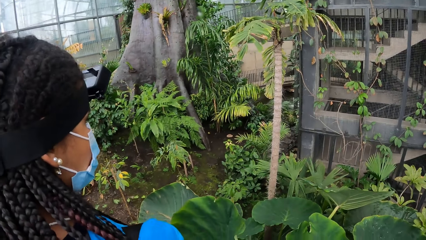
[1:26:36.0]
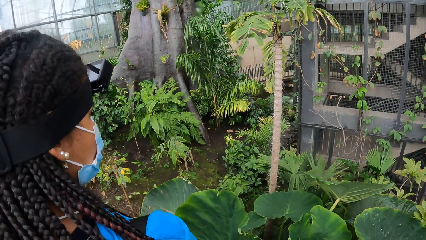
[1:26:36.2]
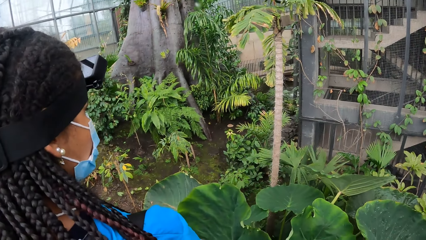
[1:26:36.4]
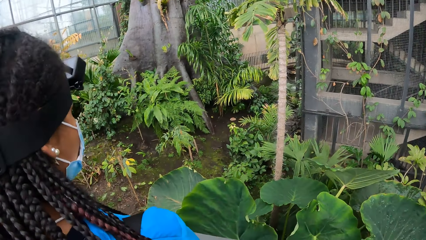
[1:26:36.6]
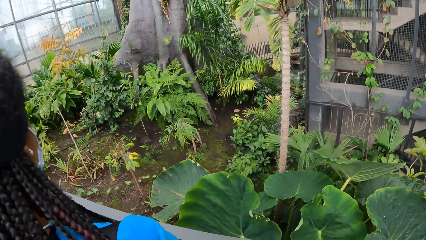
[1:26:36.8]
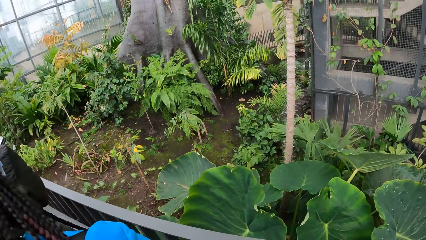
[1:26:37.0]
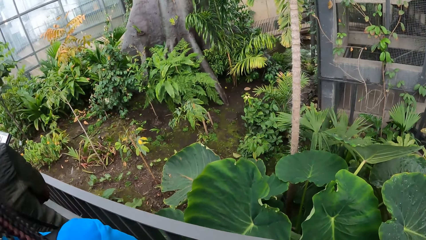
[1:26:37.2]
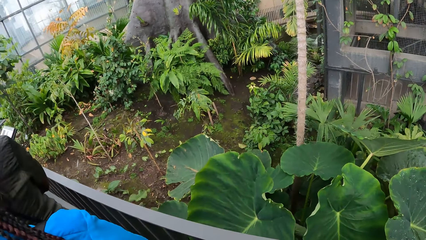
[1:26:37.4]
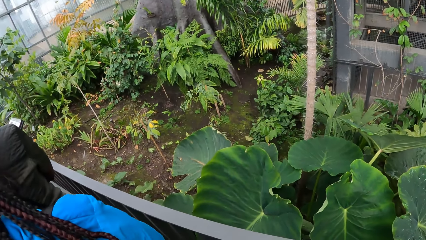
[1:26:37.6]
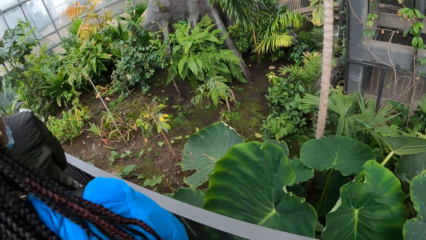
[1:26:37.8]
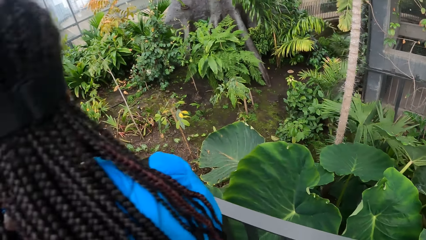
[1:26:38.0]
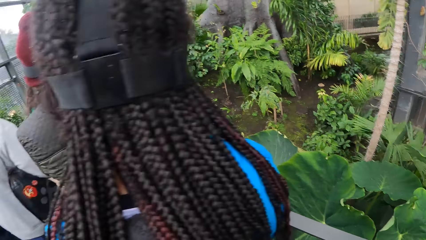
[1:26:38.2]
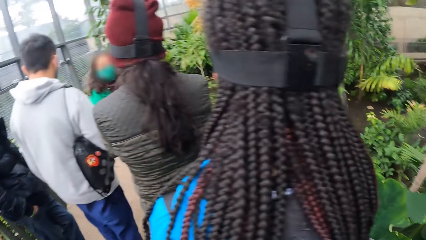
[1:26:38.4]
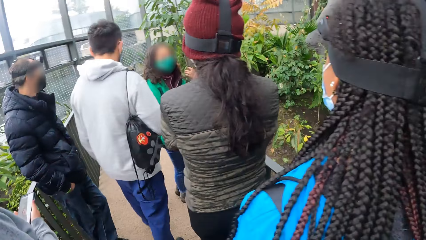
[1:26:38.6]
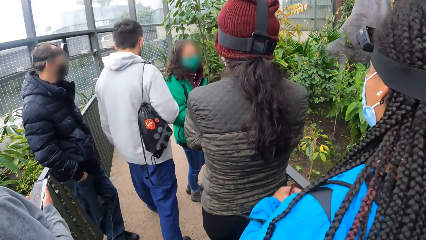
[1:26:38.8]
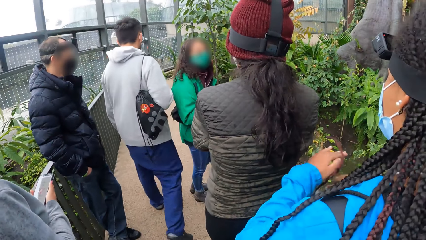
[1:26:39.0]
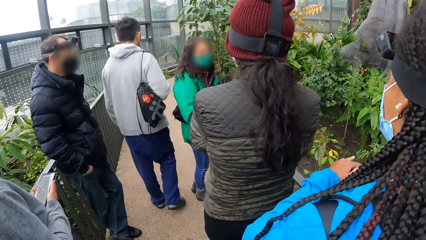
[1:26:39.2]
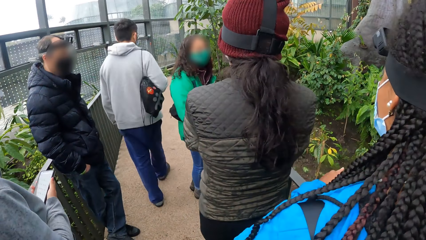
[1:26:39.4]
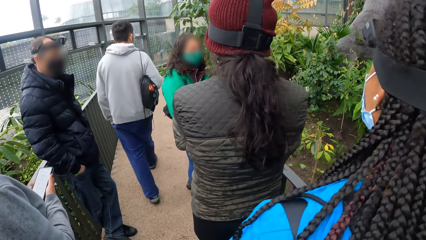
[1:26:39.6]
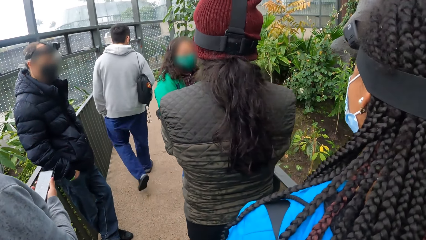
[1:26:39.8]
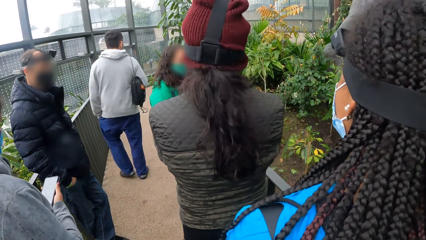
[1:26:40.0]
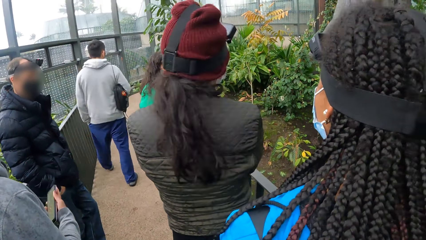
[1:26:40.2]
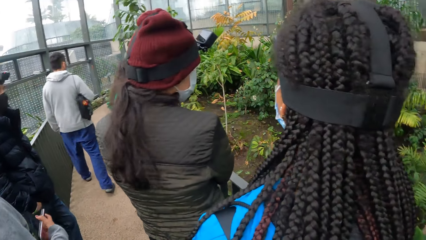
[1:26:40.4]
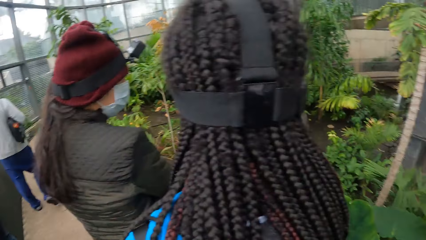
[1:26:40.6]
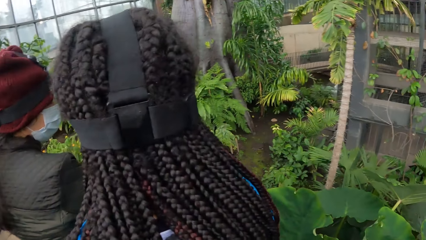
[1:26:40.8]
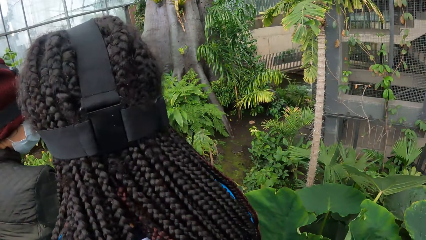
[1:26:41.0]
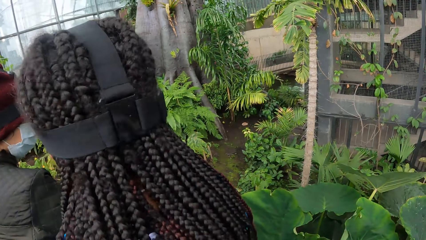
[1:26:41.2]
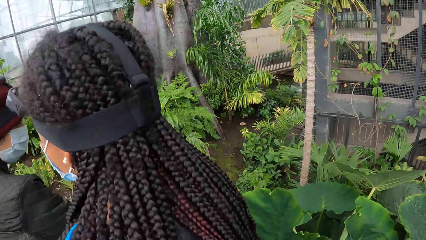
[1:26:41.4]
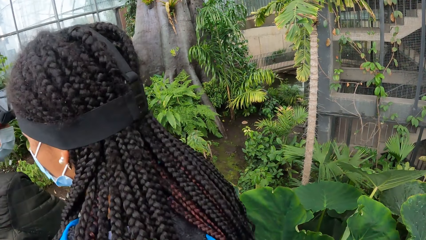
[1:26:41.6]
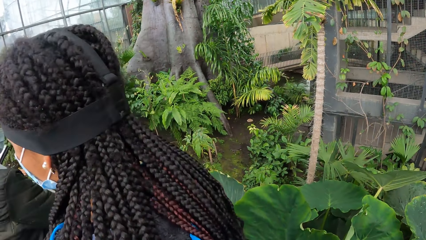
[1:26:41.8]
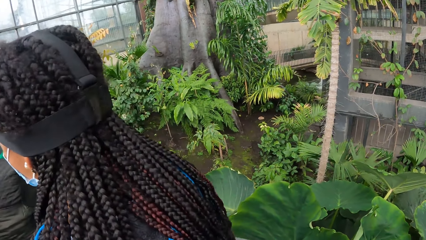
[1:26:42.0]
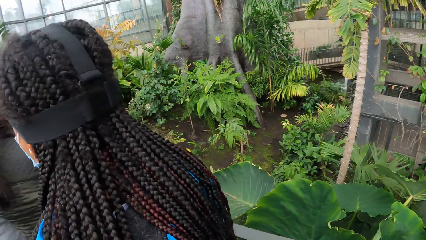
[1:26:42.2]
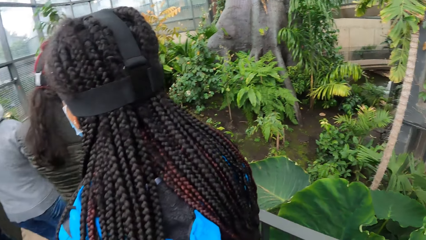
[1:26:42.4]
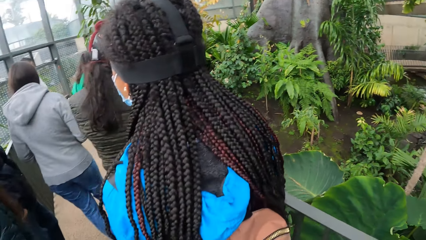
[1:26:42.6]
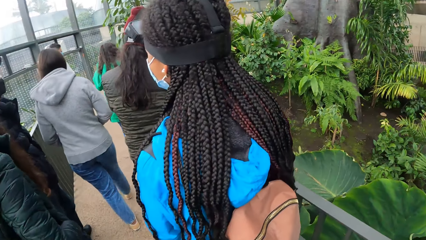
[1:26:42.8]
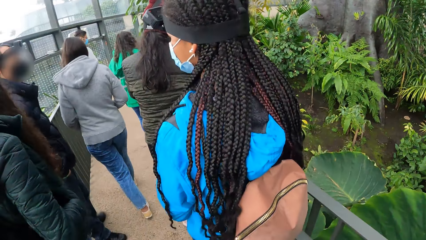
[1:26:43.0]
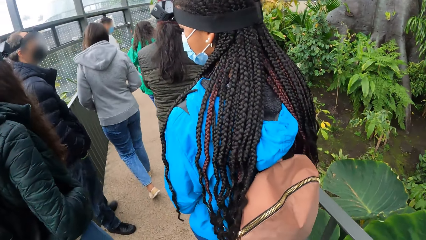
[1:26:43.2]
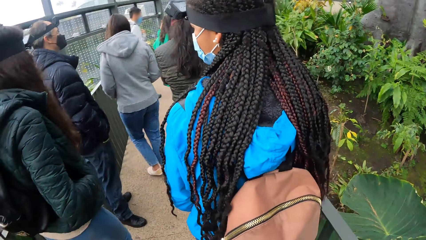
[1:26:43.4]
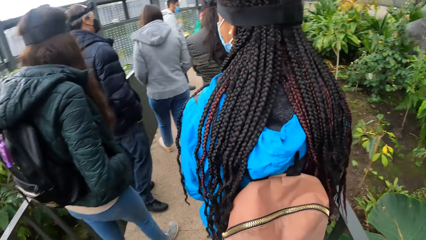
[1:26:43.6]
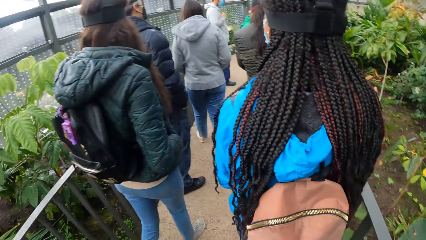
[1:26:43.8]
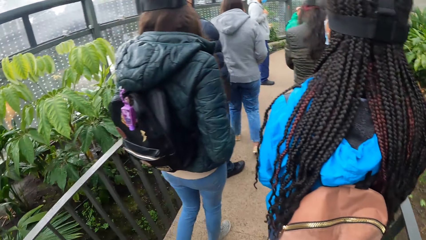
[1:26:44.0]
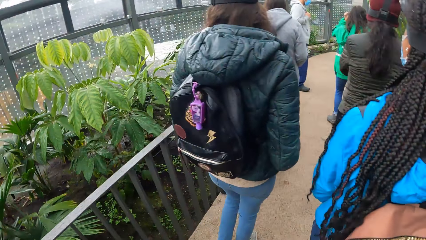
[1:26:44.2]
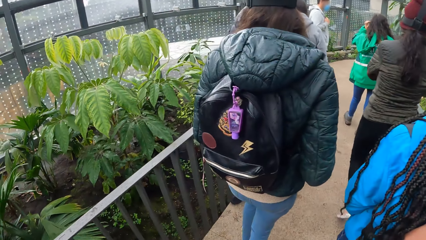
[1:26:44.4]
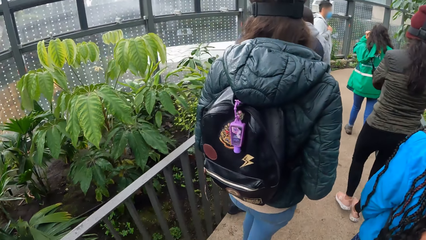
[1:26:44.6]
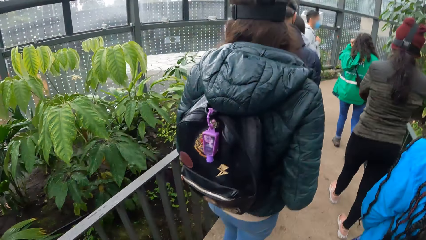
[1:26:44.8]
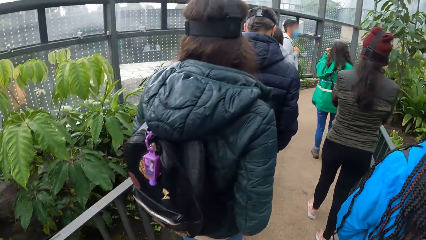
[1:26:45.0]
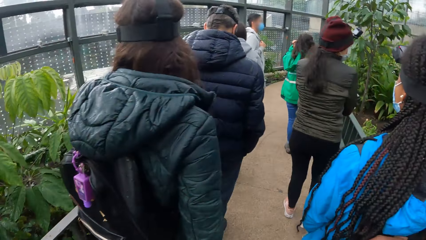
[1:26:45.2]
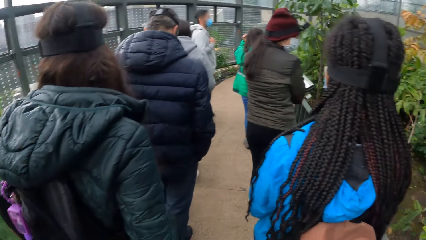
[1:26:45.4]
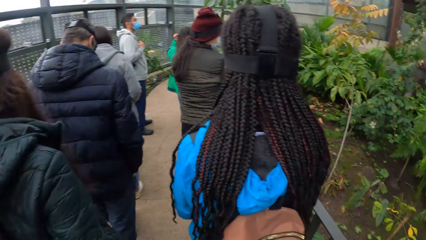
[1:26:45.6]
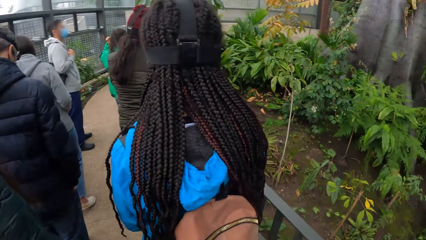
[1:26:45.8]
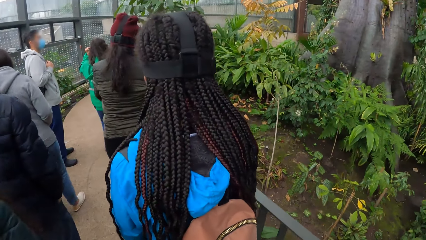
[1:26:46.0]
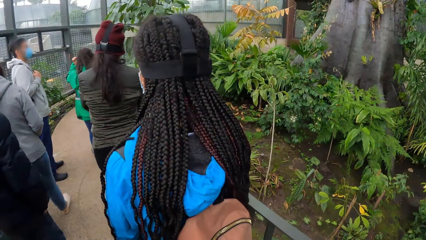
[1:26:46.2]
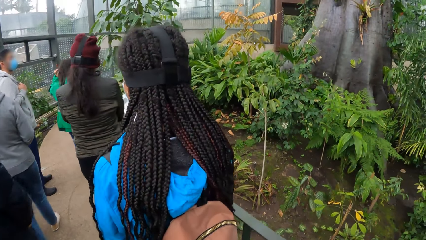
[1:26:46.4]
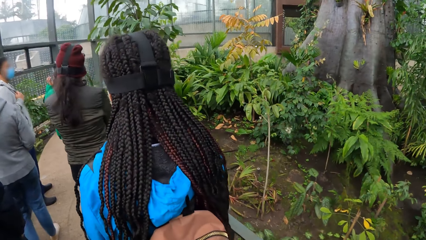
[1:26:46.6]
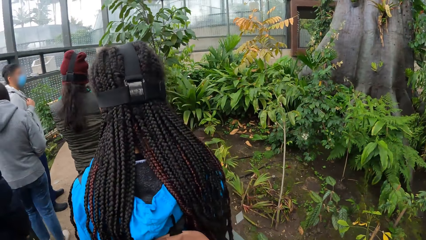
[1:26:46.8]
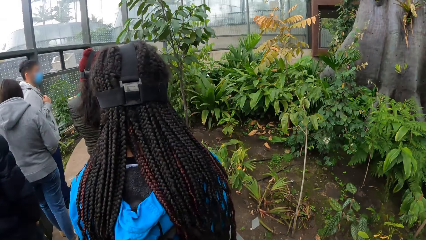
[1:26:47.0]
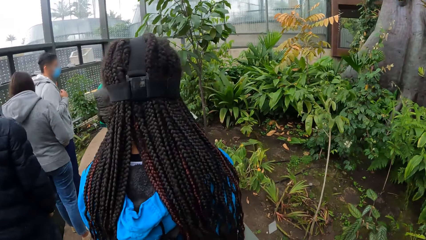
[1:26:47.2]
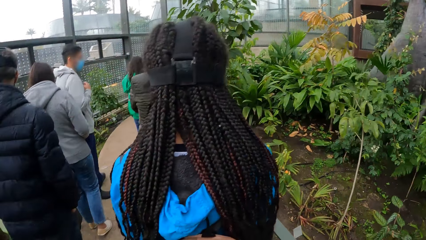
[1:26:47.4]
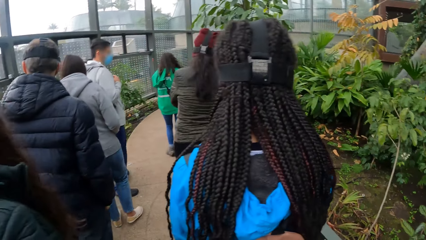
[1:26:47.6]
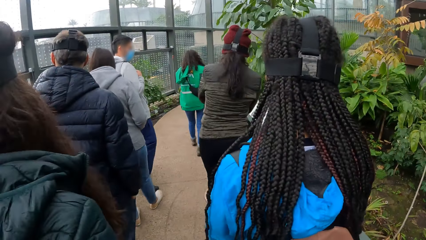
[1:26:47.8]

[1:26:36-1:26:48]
A man operates a phone in his right hand. A lady moves her hand and walks around. Another lady walks around. The camera wearer walks around.

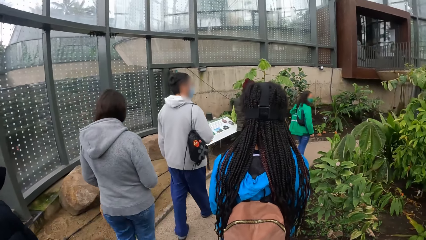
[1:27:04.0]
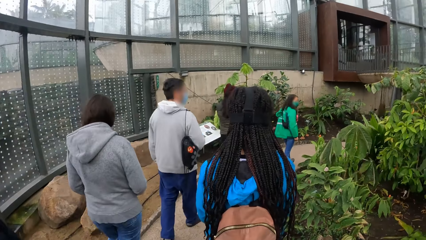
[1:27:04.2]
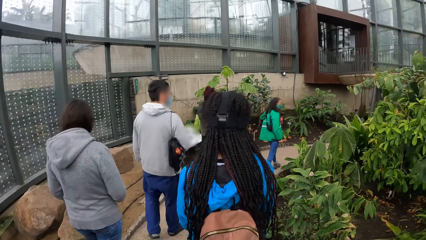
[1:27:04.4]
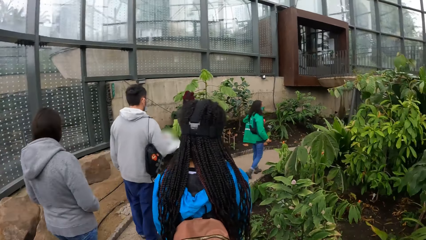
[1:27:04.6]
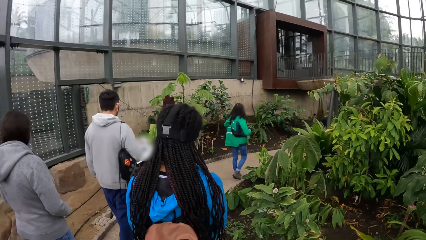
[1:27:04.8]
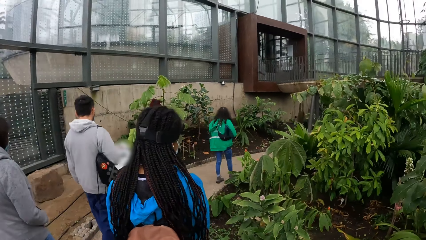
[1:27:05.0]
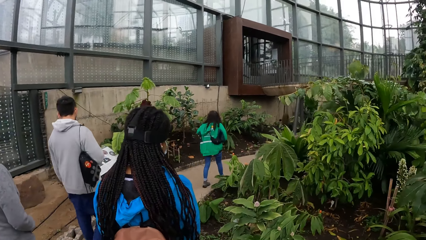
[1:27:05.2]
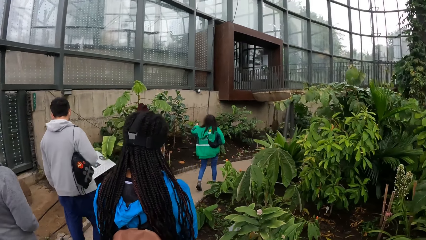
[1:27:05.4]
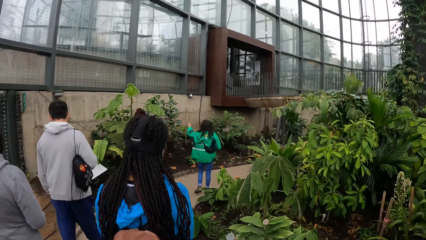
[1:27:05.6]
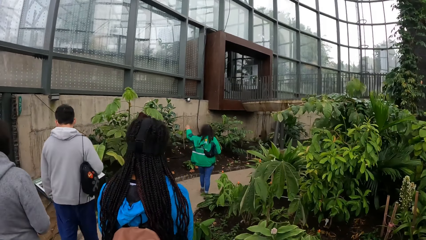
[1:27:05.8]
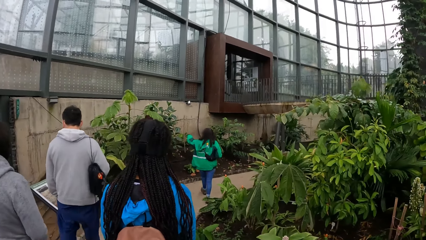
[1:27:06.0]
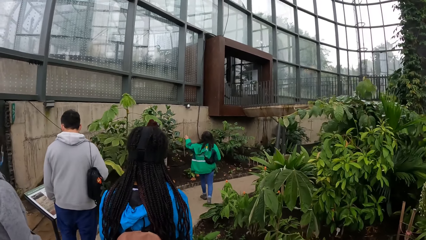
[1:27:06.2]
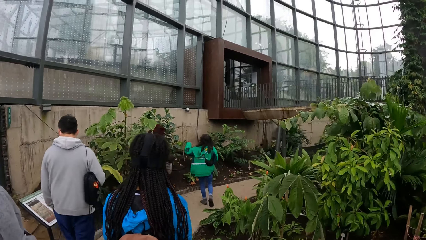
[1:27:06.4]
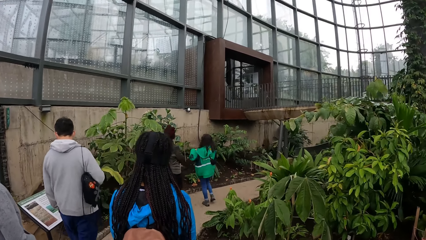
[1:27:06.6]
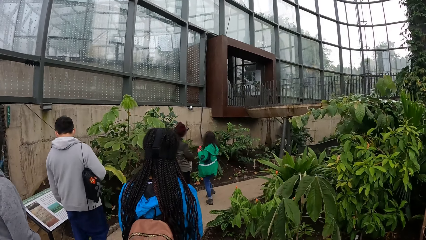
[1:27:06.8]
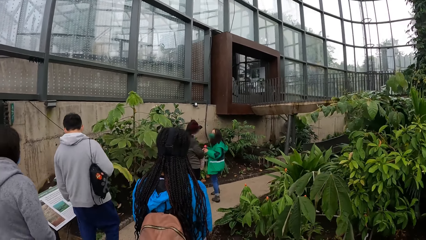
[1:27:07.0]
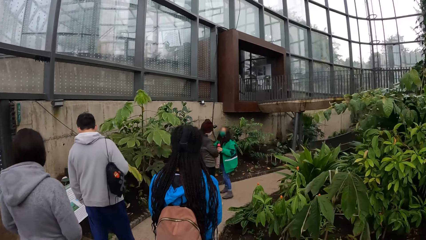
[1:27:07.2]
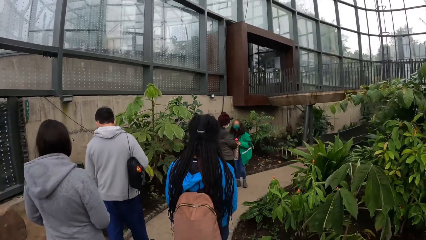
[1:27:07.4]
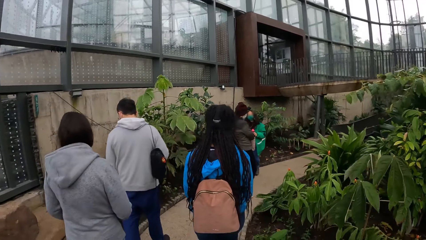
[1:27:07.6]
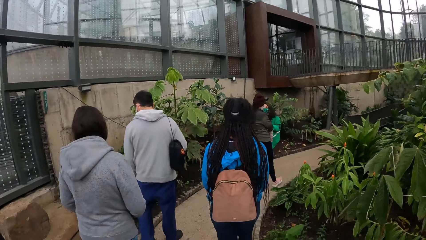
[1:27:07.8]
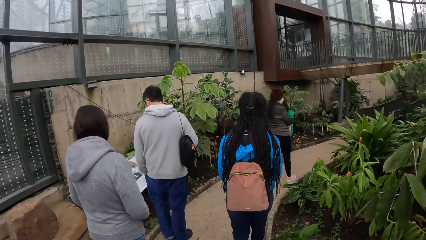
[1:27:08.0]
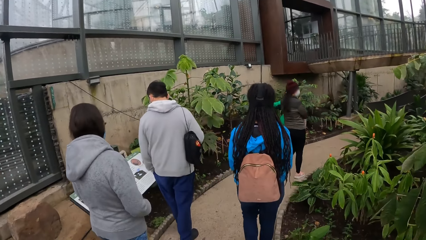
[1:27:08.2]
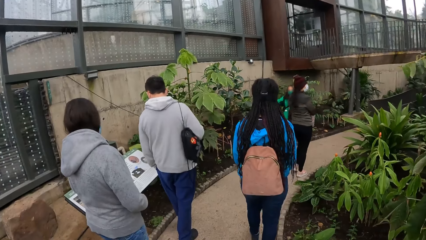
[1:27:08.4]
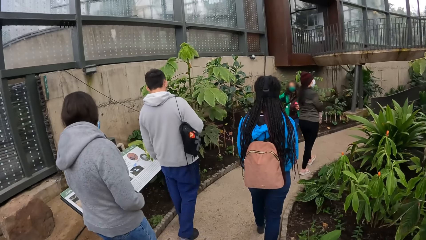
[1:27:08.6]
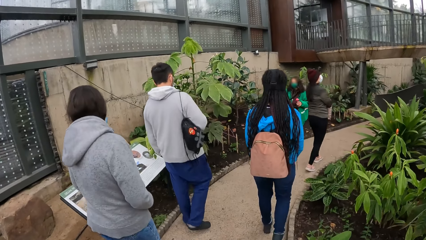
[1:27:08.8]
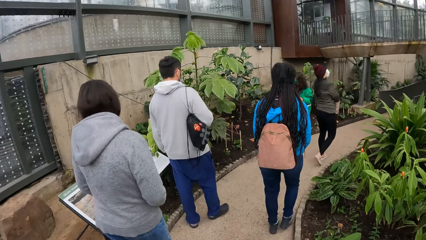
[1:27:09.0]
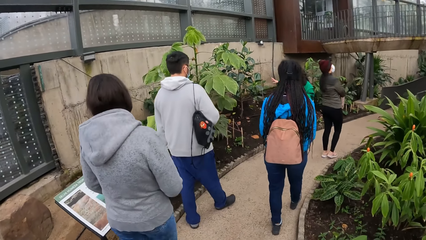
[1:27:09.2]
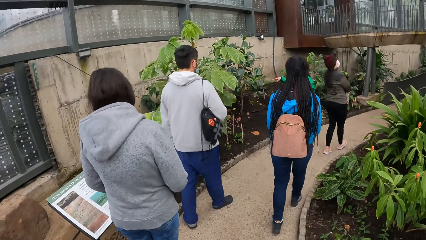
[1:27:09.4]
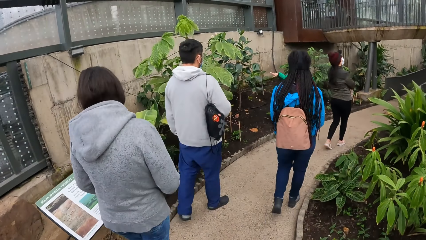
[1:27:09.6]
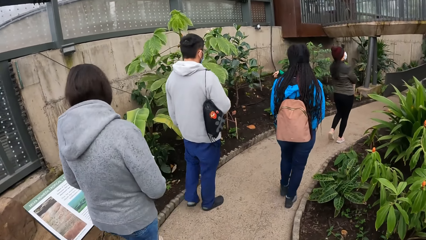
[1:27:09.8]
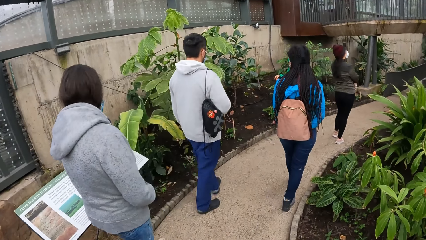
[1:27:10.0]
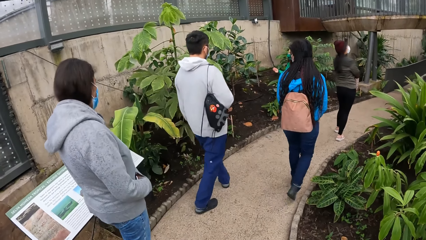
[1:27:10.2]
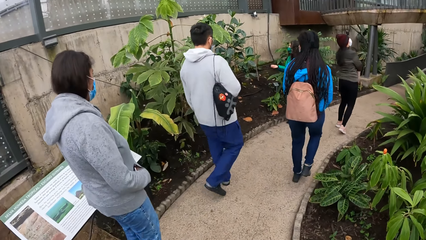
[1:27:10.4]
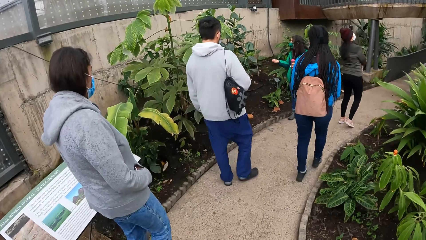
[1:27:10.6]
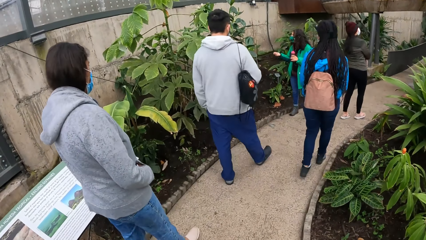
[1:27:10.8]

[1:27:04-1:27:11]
A woman points her left hand. The woman interacts with the group of people.
